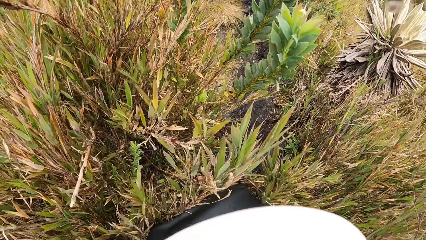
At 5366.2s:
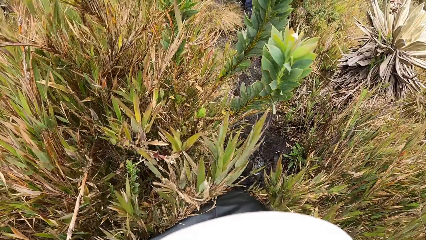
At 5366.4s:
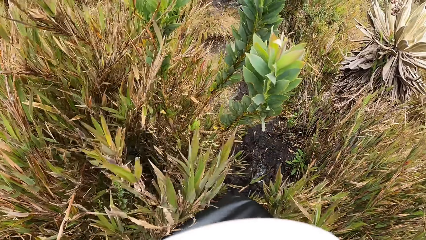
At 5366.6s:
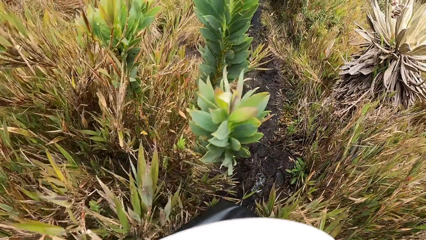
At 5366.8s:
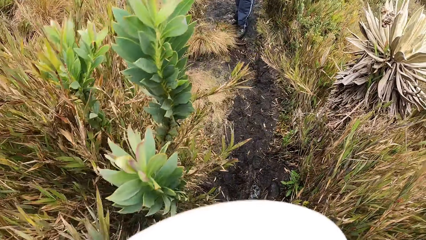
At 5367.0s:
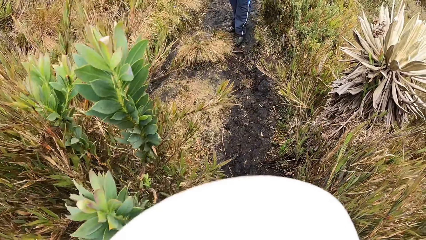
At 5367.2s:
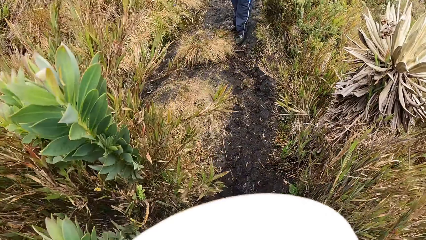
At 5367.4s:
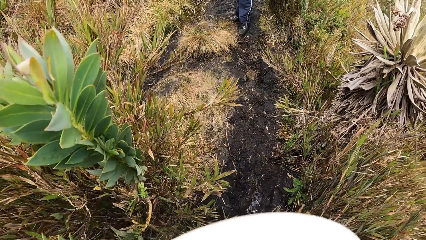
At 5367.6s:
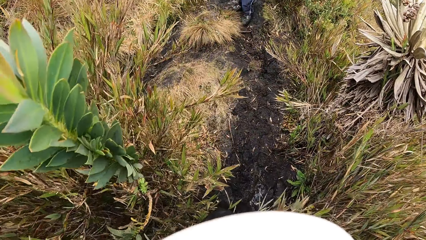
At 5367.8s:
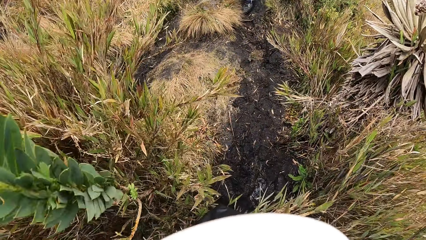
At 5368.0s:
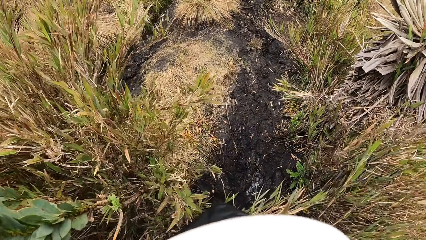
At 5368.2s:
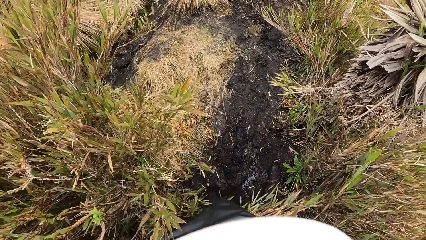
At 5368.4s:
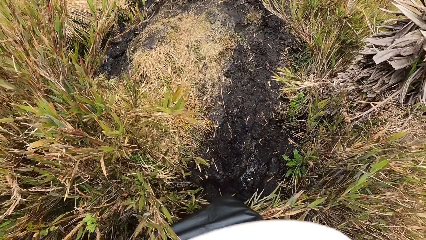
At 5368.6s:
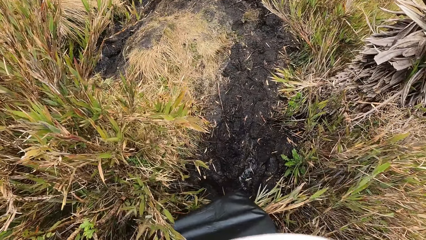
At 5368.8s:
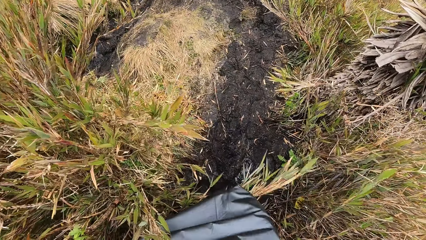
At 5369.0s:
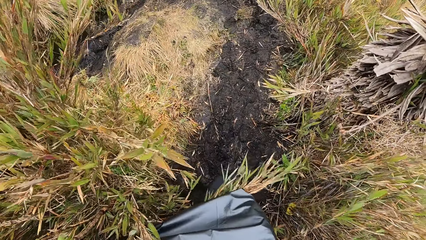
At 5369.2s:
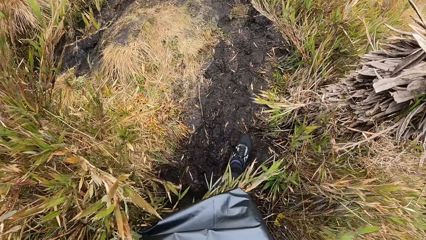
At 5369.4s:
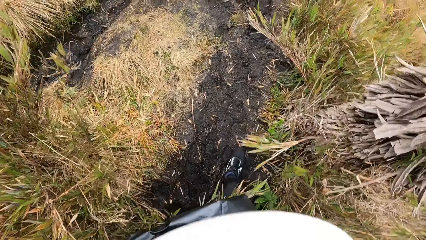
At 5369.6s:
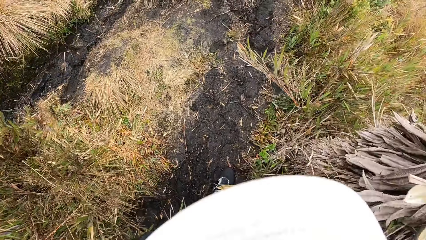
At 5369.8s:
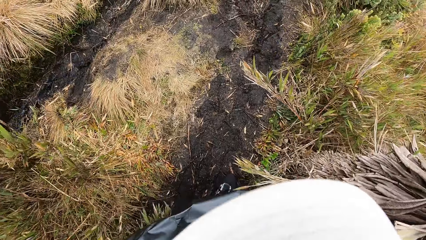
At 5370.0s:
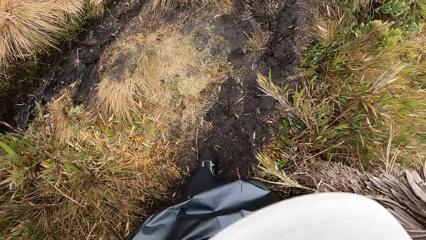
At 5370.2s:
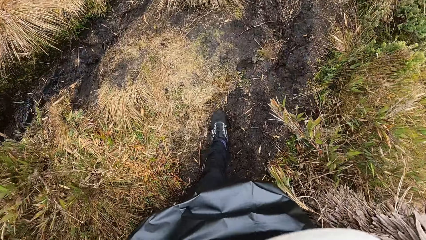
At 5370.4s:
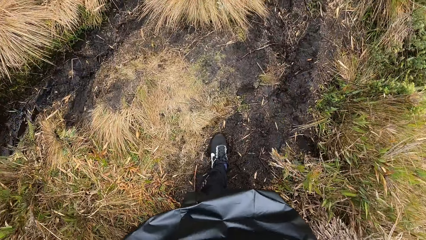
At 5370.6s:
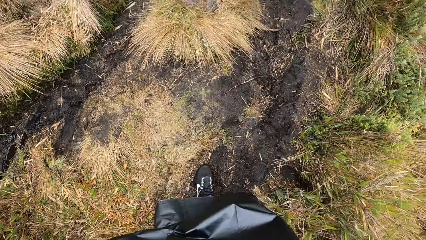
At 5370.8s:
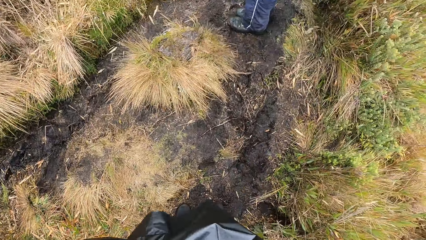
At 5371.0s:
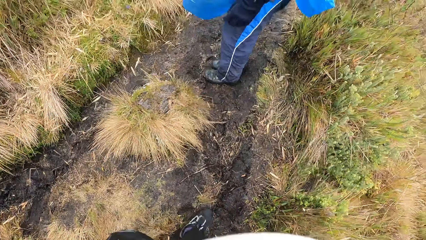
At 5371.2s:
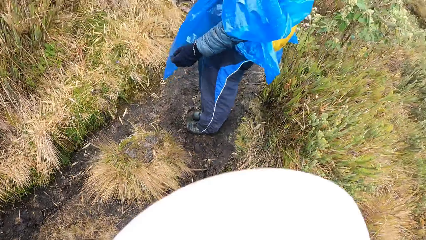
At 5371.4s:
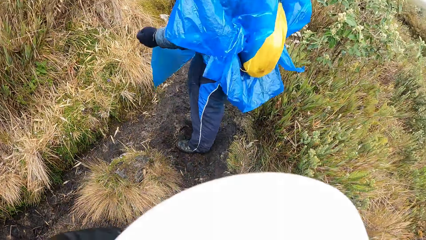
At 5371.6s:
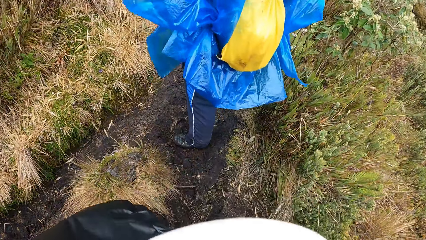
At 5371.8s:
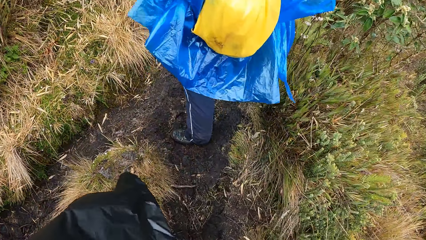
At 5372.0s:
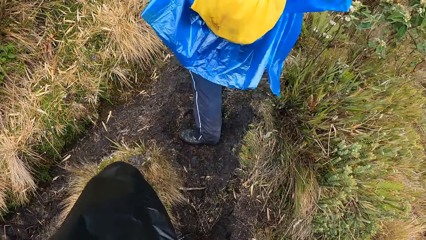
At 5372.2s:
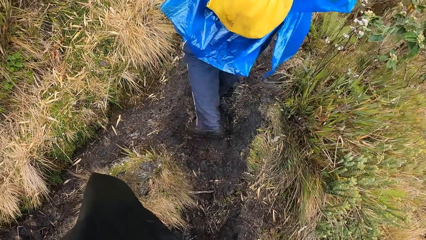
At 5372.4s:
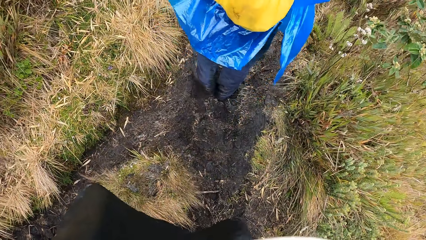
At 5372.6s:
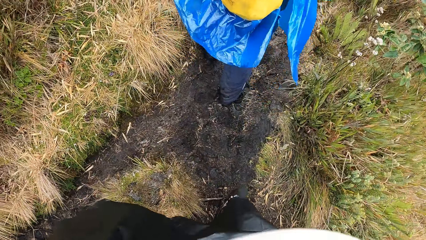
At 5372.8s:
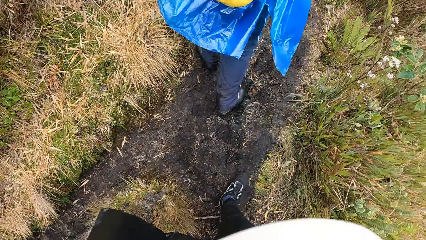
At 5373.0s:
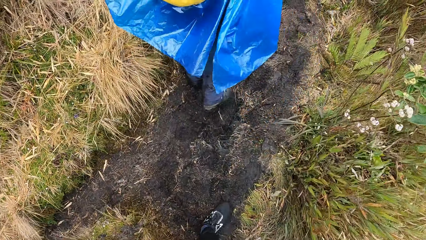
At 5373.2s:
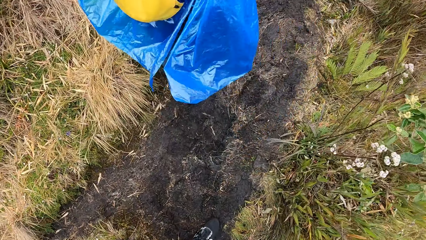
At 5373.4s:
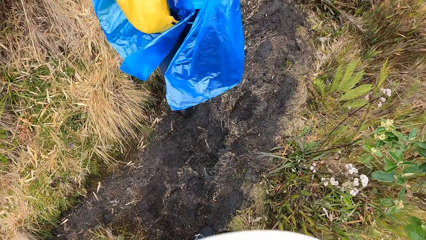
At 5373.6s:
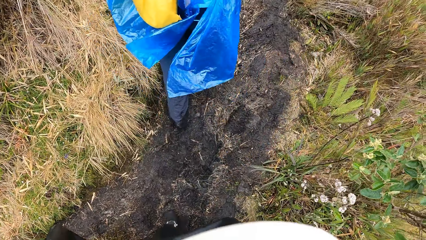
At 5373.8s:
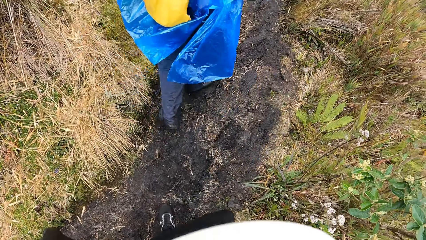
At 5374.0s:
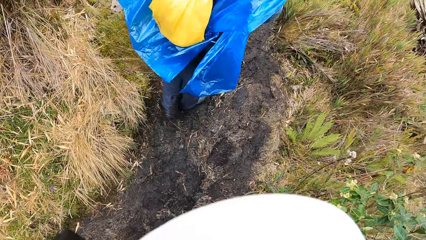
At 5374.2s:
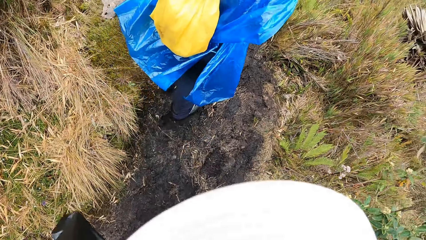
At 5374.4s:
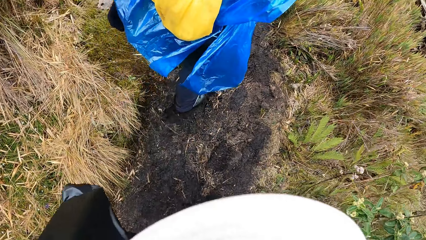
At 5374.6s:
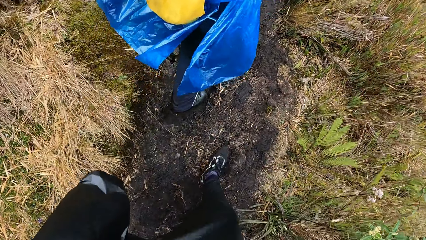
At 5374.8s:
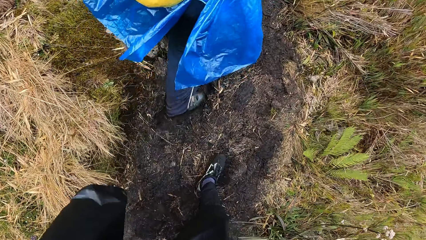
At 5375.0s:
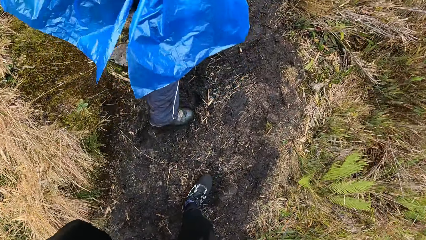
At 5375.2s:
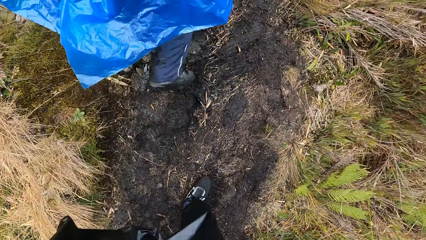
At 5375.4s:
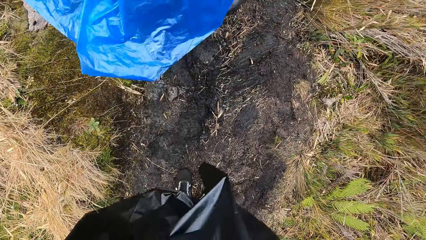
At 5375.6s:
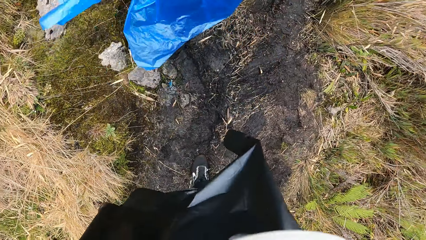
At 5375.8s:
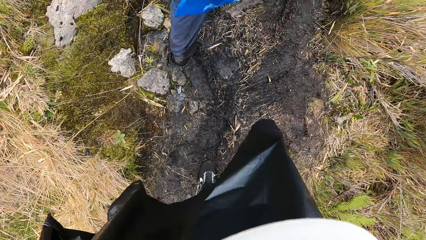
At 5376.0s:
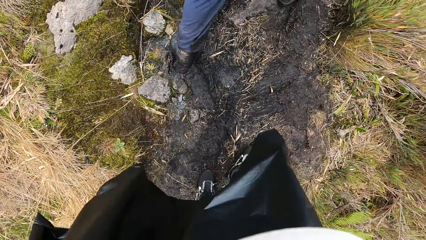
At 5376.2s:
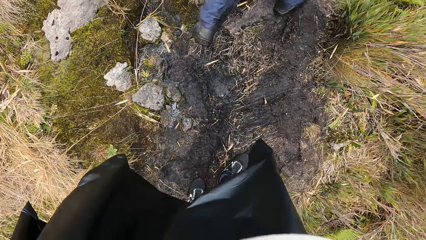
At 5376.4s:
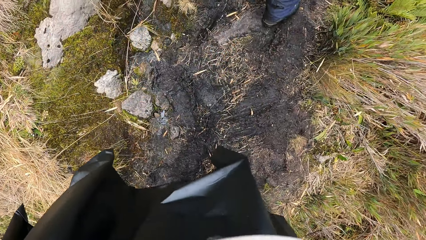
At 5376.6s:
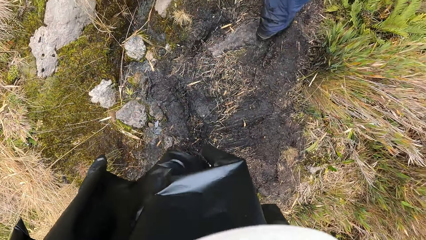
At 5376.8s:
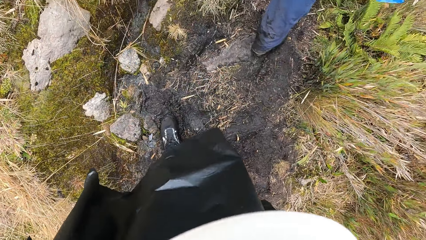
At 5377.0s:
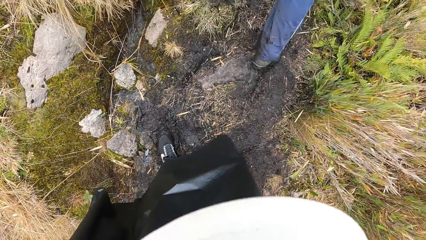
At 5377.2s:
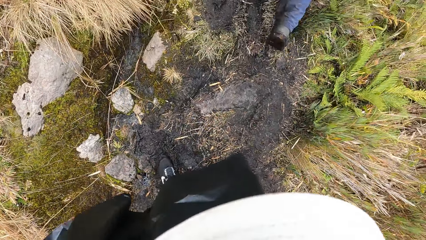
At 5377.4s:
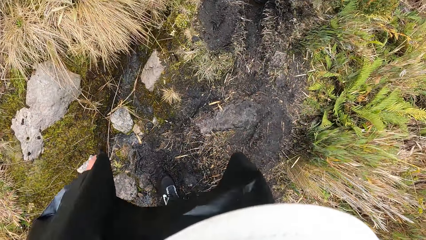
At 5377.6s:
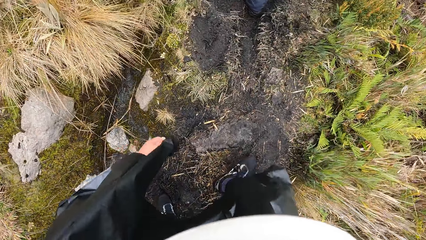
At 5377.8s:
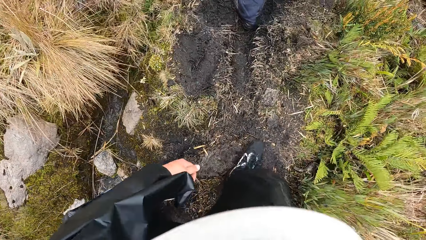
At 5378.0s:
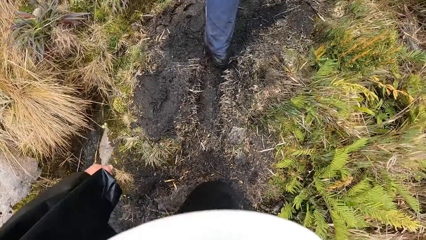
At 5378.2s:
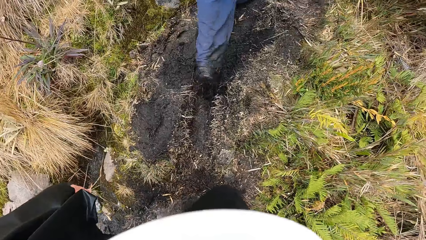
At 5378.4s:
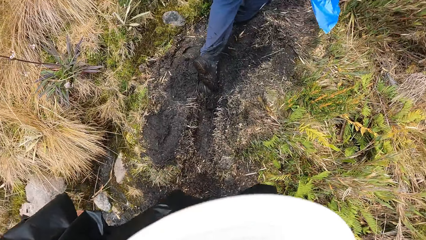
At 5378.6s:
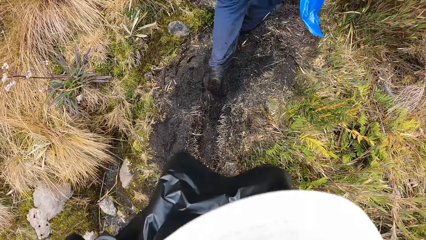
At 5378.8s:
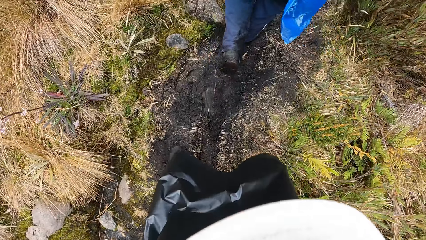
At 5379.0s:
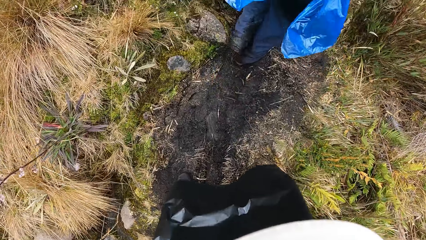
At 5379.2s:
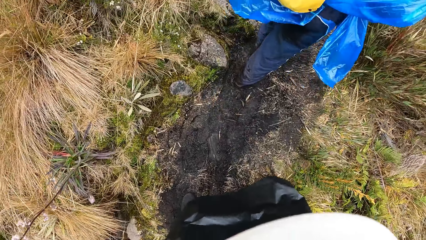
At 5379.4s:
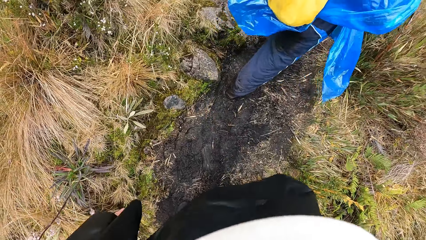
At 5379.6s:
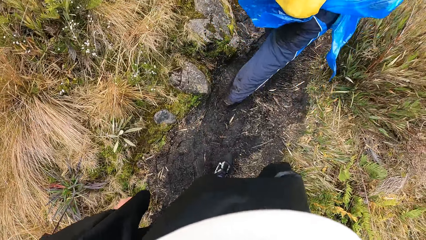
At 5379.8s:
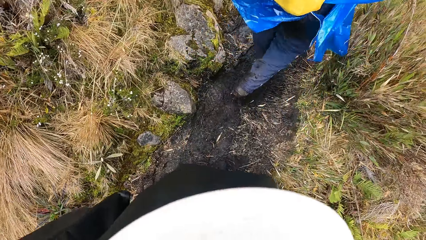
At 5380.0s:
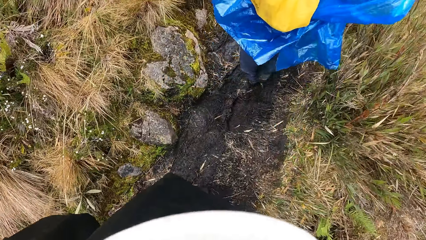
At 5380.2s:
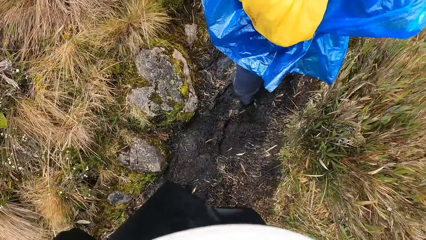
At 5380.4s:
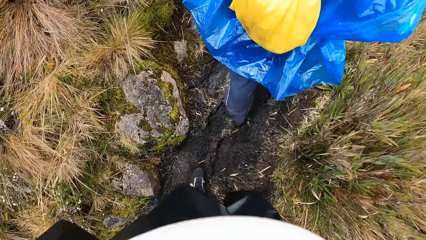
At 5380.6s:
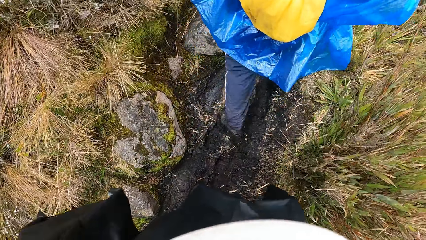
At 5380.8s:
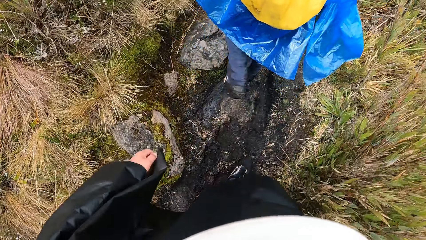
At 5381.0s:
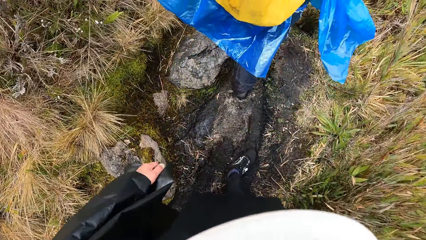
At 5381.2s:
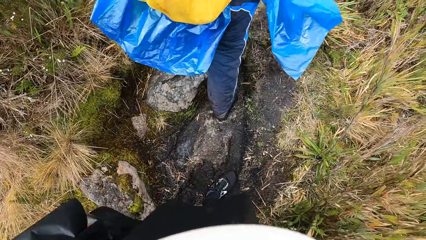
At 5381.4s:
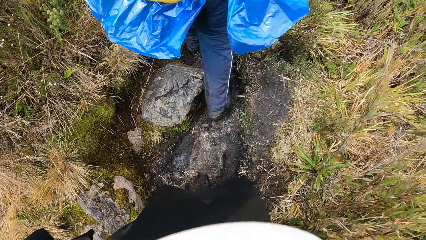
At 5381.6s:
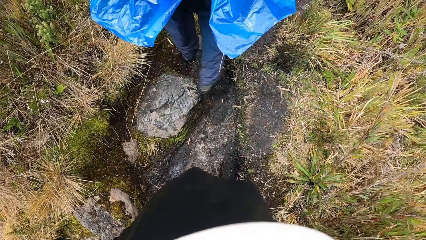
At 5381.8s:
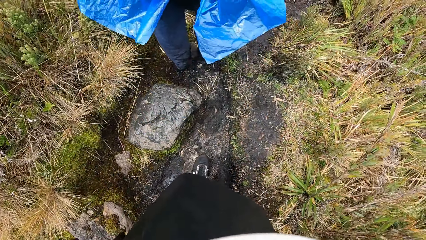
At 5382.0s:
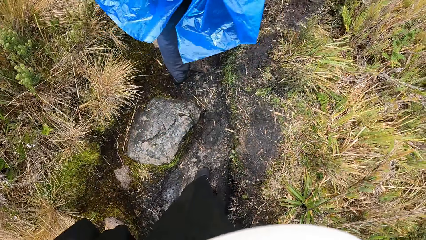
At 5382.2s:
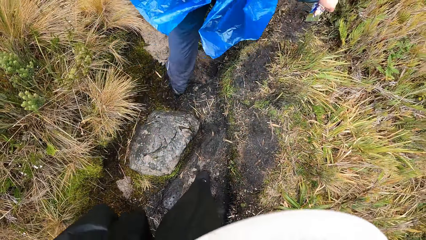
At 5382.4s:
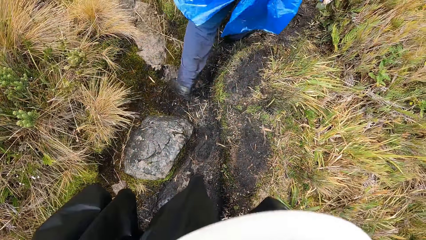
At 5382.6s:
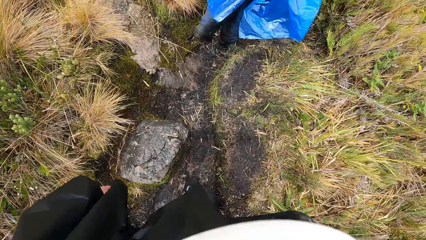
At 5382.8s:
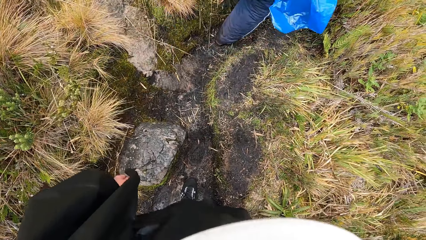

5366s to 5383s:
The camera wearer walks on the hill.
